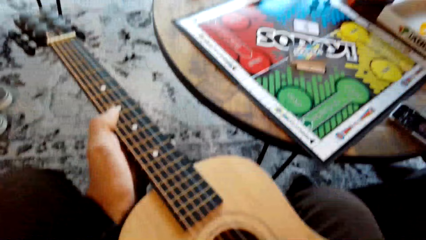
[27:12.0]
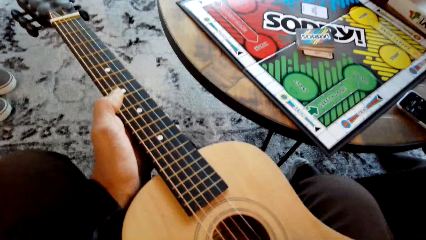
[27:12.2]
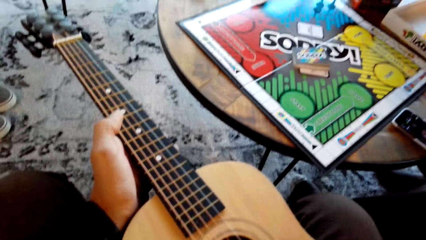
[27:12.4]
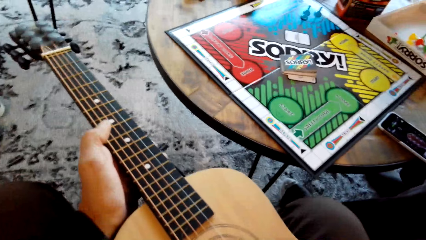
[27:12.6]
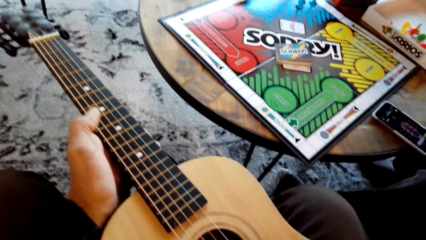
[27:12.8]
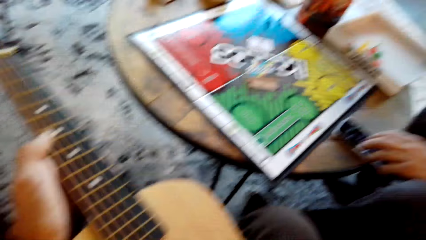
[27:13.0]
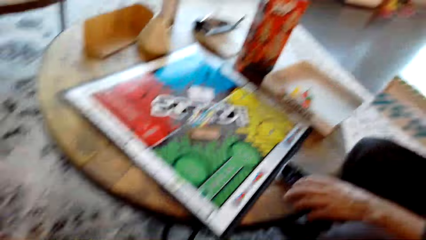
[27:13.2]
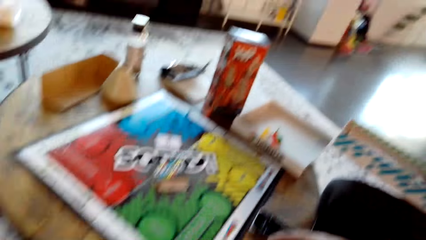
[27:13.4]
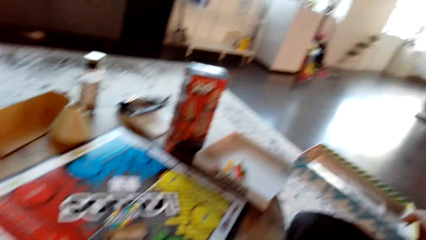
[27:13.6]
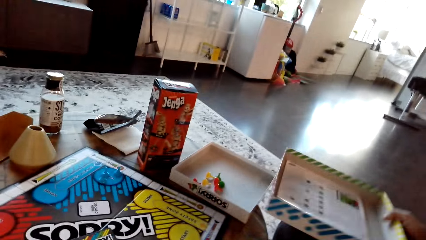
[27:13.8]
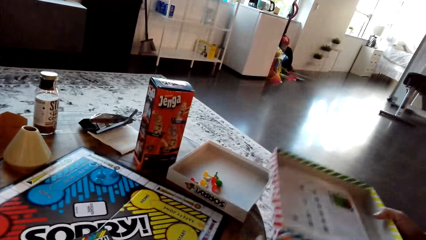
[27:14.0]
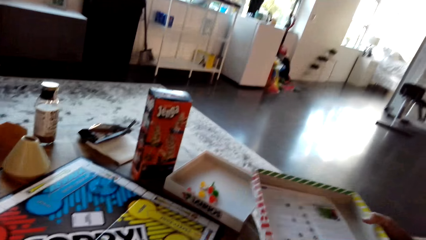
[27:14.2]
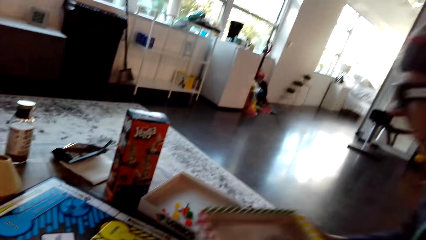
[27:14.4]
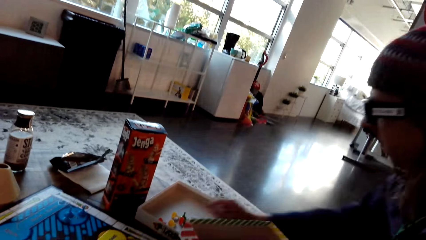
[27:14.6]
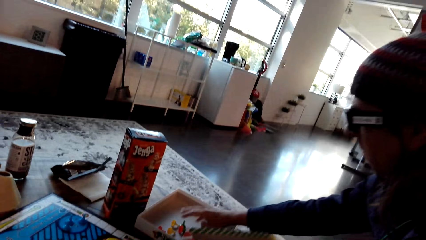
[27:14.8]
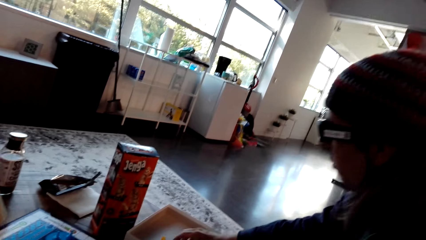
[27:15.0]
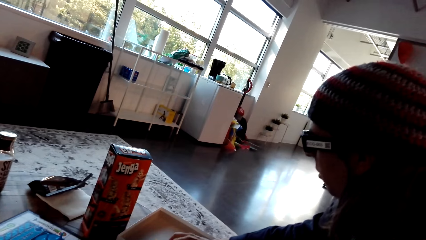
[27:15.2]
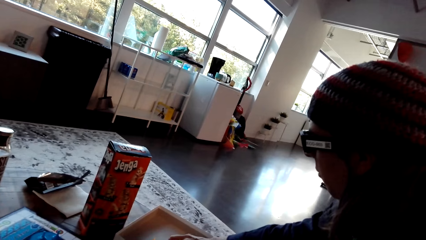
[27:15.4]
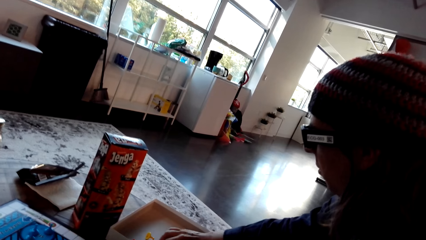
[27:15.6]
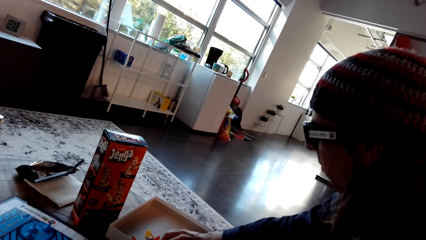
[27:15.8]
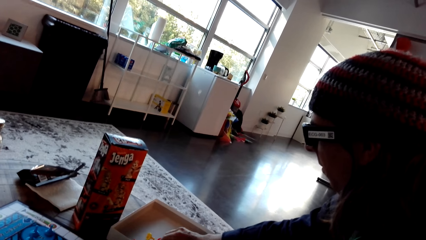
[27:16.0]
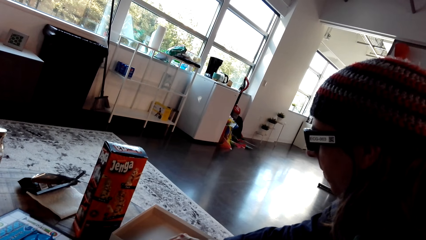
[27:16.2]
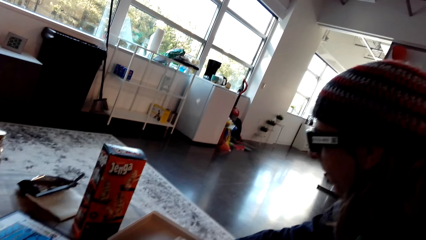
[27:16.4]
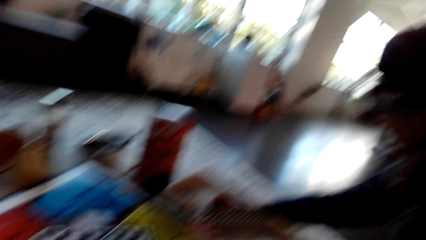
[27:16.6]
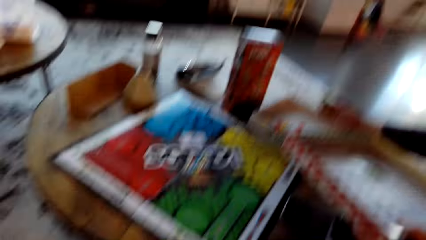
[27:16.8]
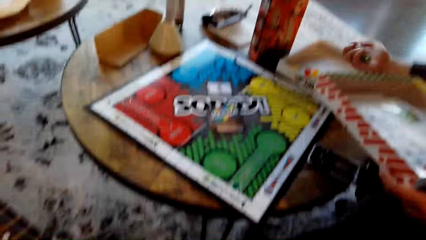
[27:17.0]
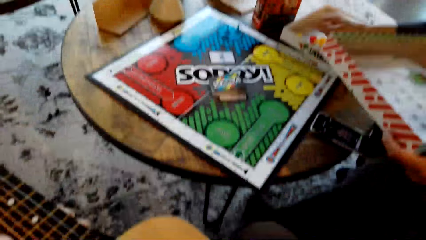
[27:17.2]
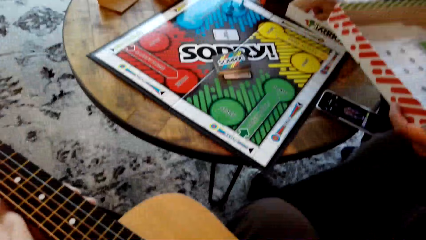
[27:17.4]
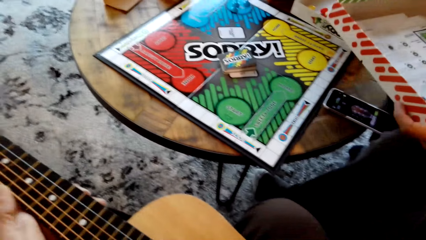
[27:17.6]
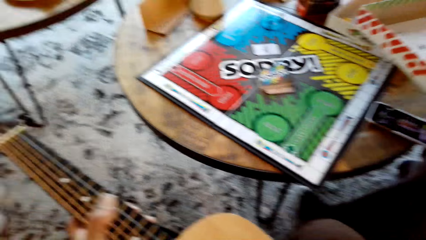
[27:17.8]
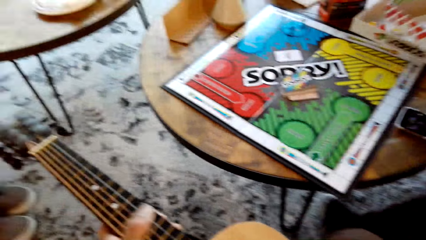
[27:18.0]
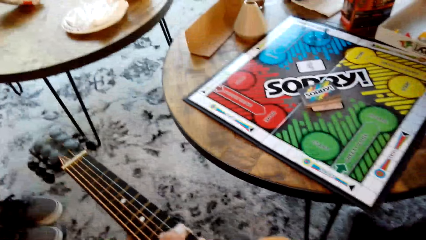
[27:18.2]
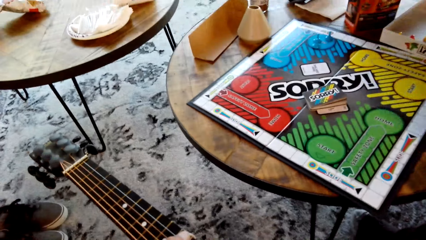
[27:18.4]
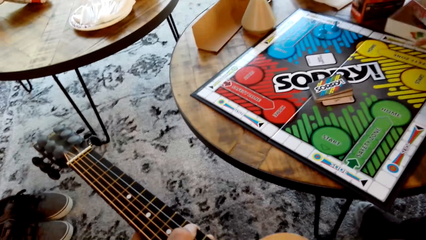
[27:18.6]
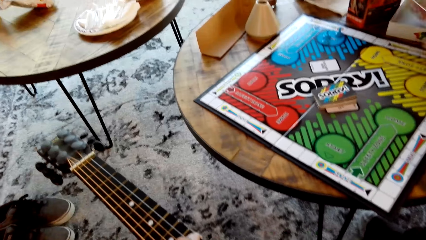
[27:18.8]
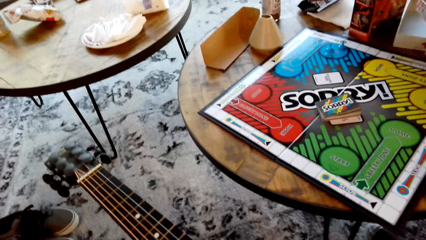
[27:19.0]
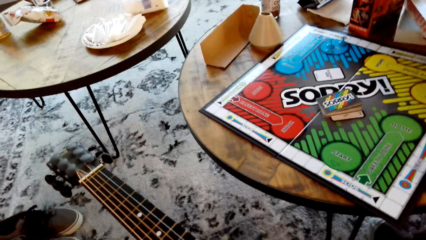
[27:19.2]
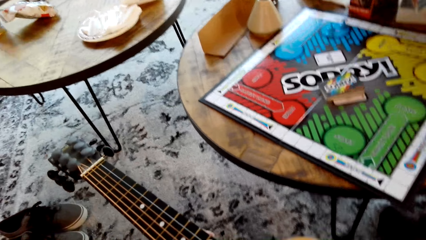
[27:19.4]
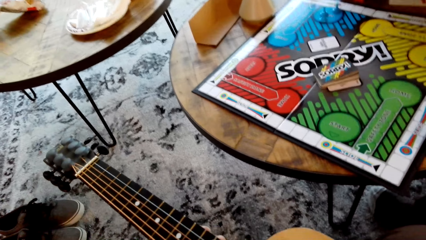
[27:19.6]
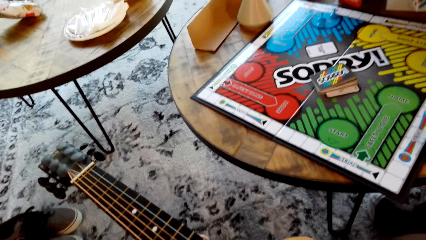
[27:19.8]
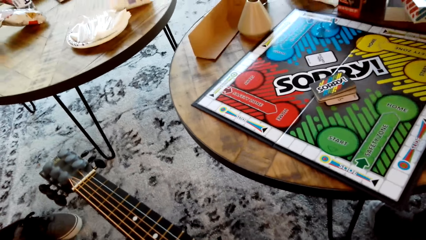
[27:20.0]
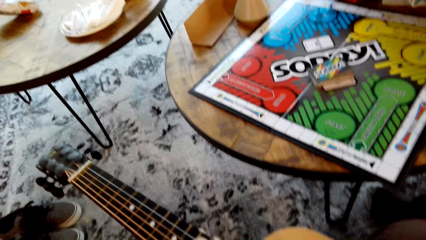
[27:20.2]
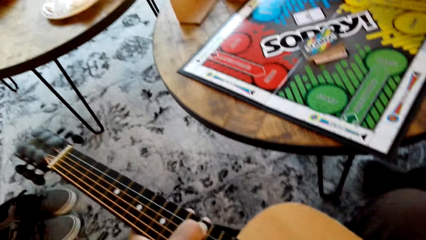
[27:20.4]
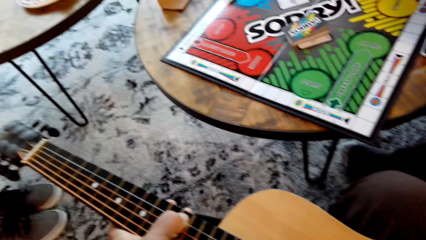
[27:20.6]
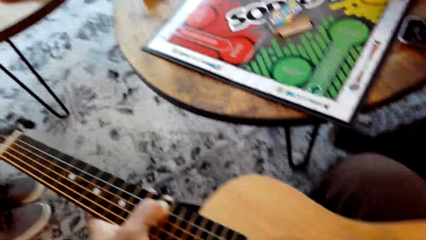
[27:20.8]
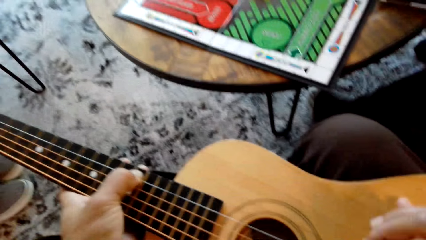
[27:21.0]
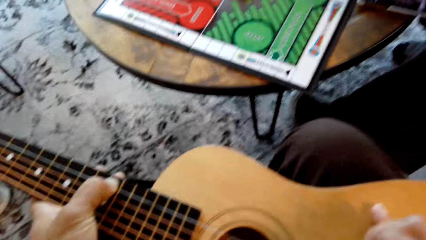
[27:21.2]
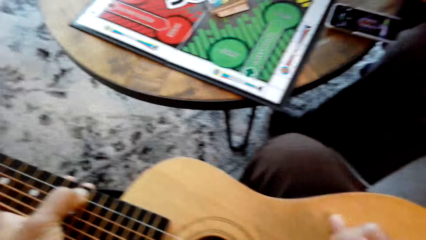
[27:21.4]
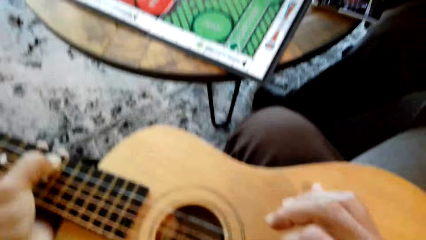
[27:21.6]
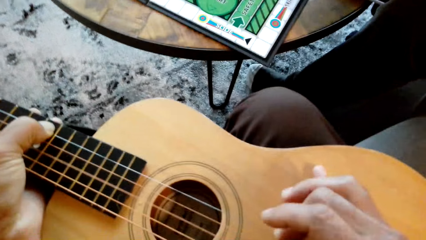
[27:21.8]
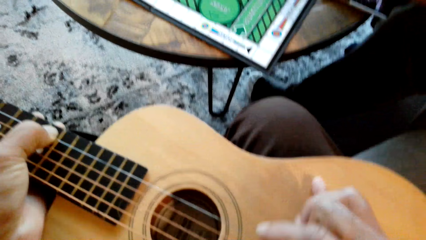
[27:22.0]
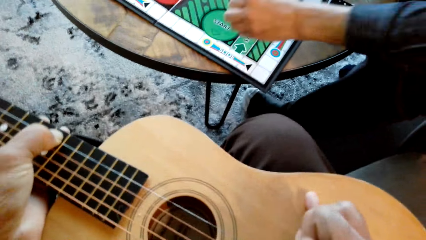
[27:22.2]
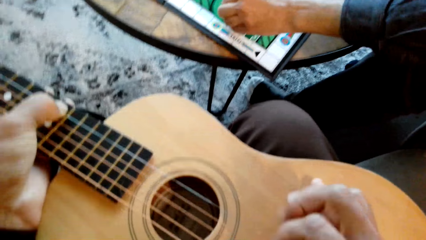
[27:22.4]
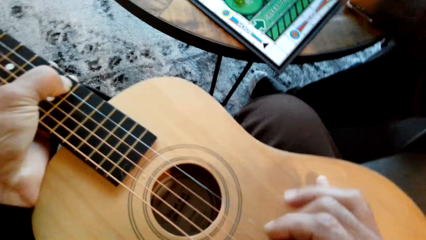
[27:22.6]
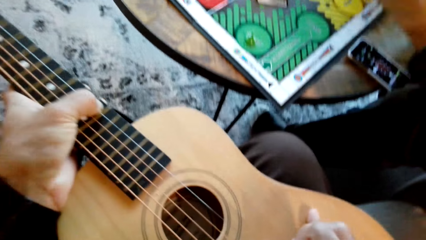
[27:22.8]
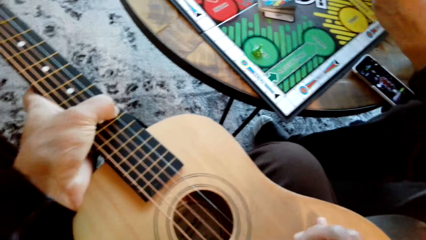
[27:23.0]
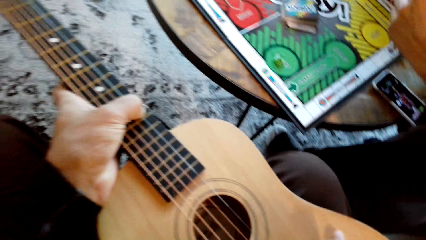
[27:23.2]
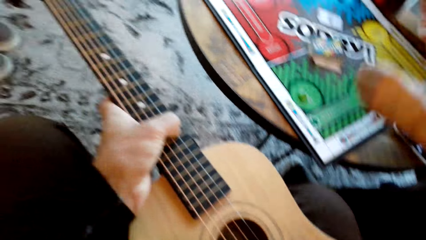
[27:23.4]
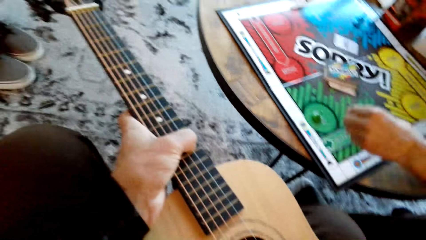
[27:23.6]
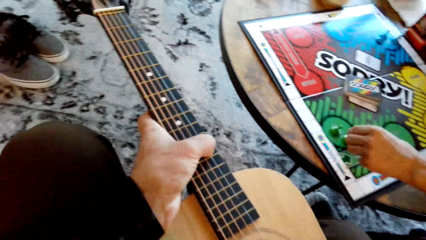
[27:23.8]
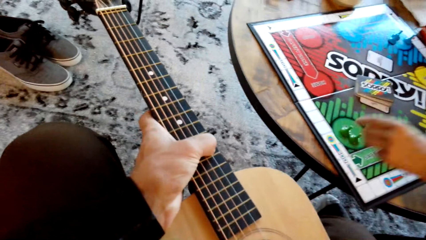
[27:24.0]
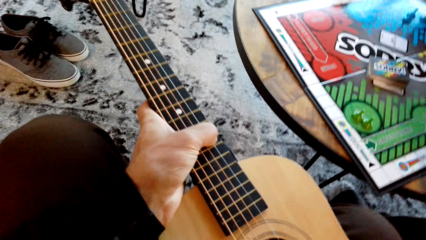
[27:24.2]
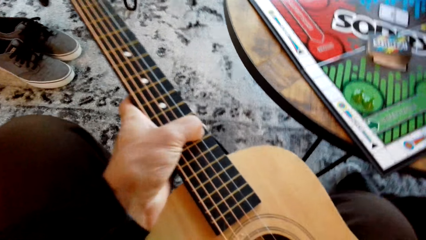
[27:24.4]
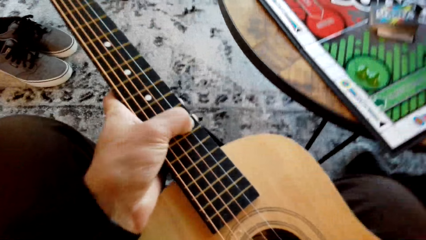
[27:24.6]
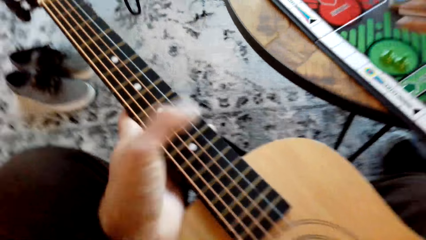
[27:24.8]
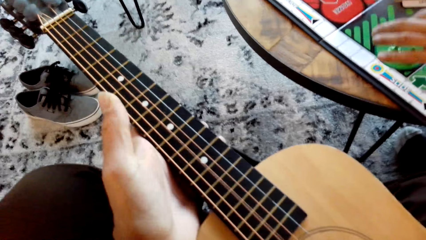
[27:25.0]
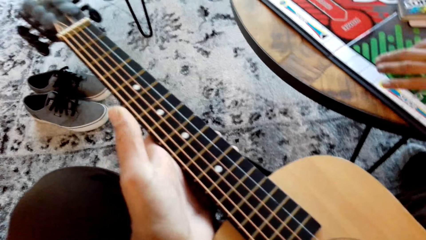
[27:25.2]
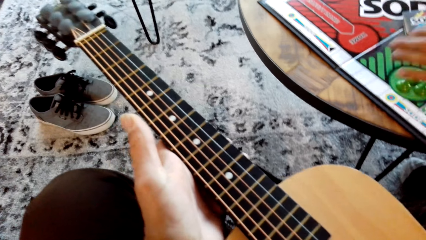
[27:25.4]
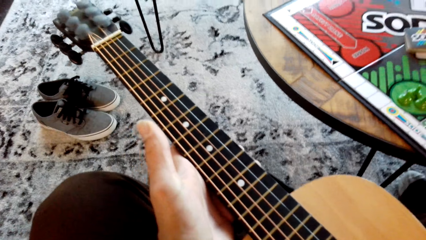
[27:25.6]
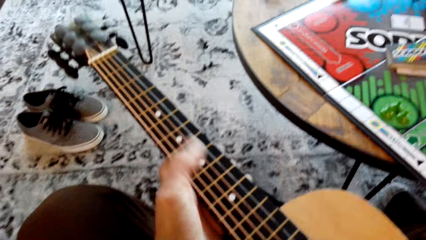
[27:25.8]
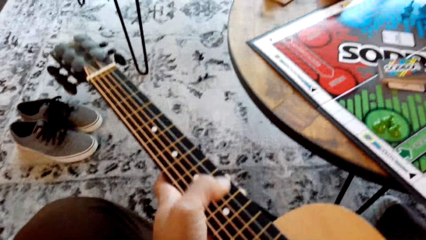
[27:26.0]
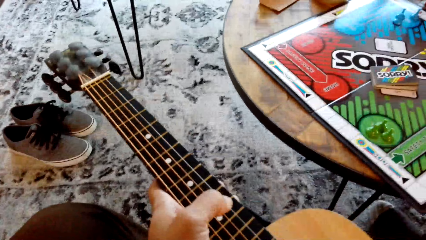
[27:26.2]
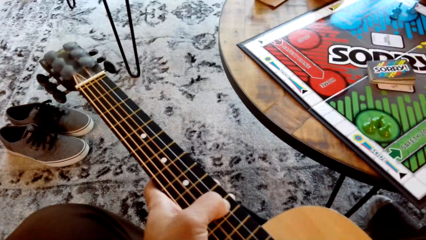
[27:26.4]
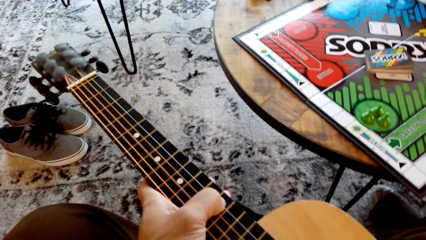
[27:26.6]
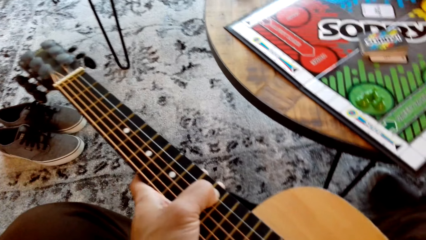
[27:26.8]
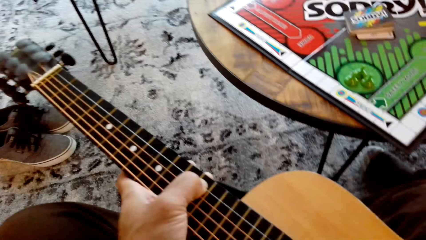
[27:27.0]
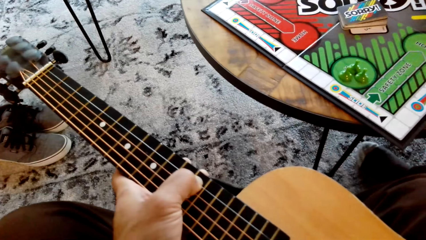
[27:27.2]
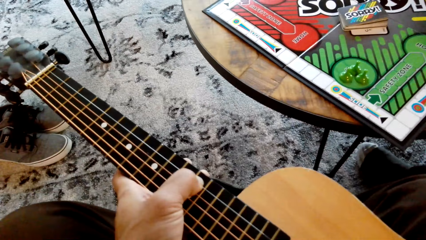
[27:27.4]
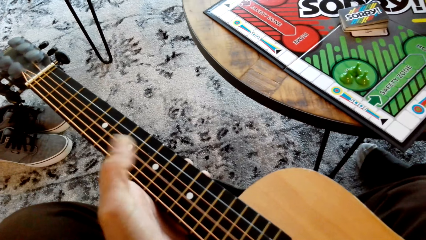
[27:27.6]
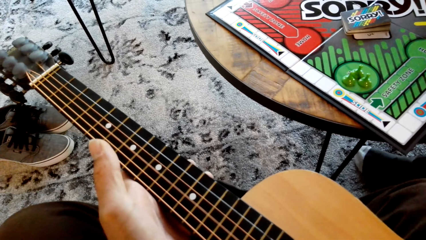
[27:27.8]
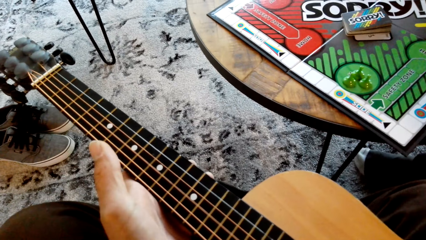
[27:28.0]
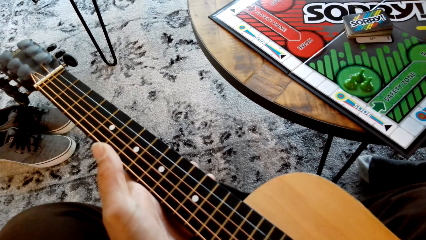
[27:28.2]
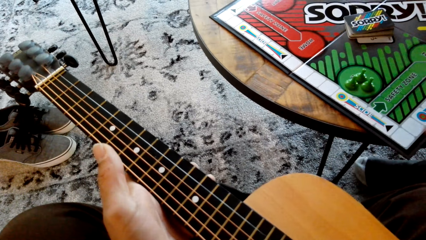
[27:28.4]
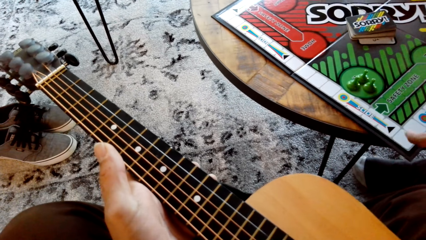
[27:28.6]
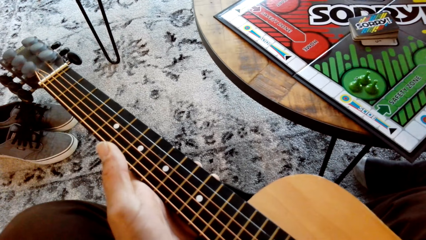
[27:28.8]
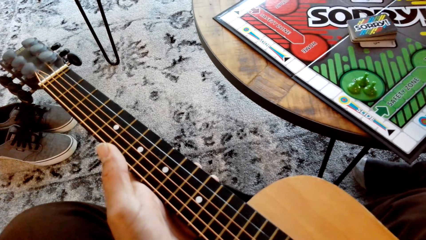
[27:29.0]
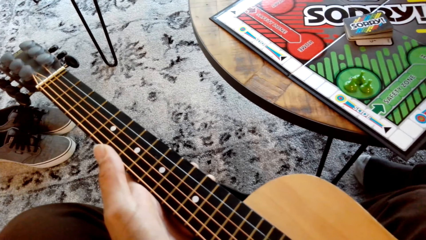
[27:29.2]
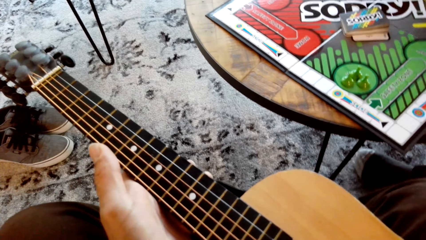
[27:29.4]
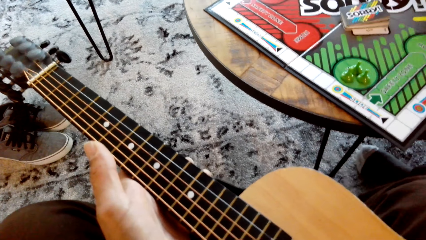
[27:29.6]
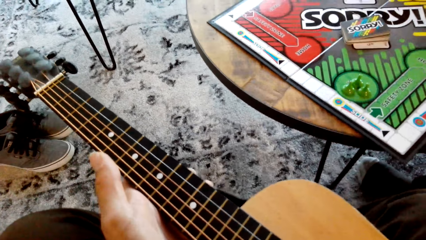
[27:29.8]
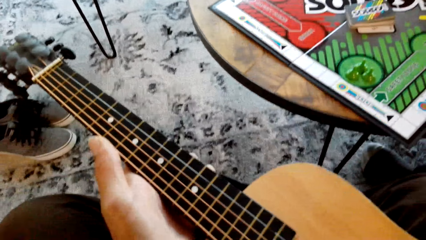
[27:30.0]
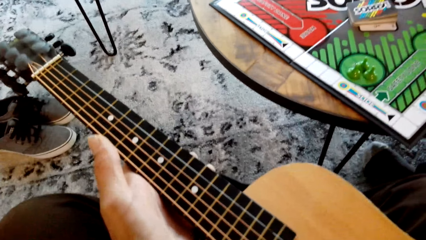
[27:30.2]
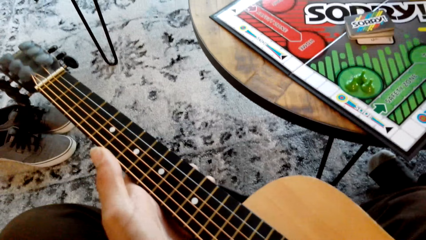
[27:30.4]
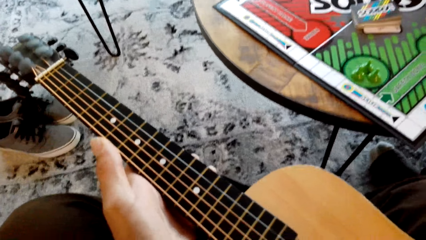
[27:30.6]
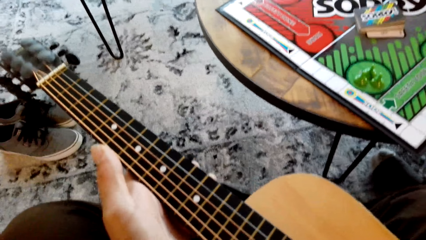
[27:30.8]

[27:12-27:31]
The camera wearer interacts with a man. They play guitar. The man arranges Sorry game chips on the board. The camera wearer plays guitar.
